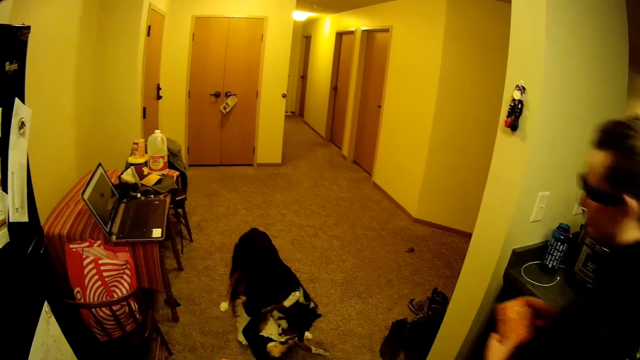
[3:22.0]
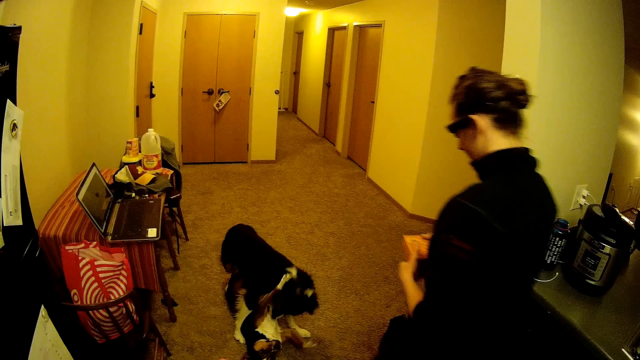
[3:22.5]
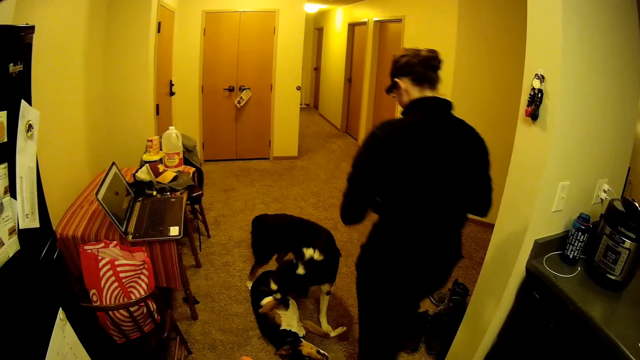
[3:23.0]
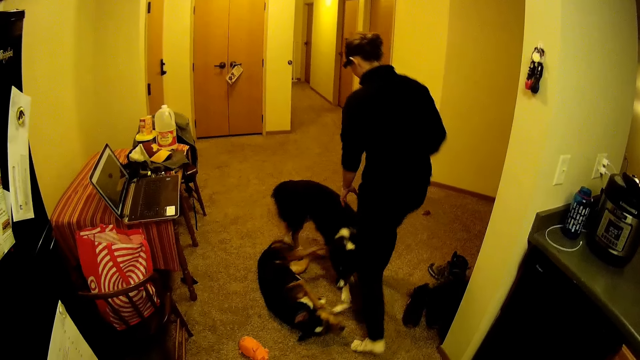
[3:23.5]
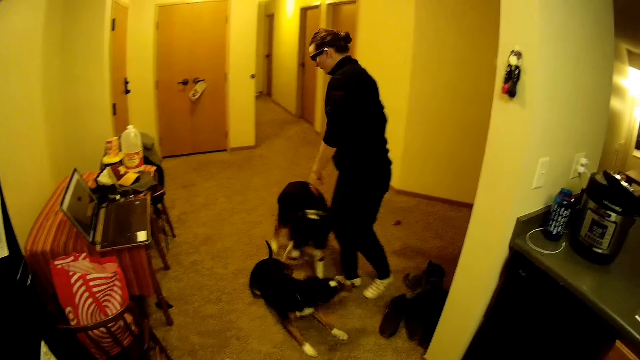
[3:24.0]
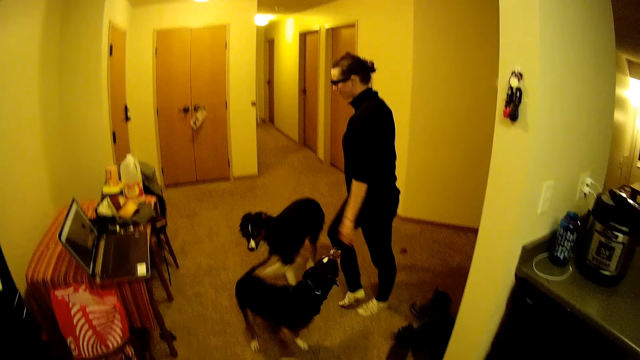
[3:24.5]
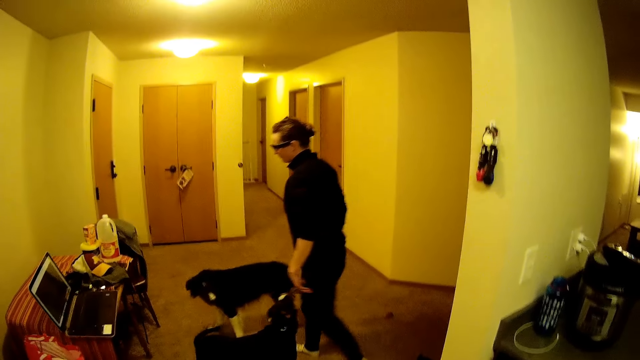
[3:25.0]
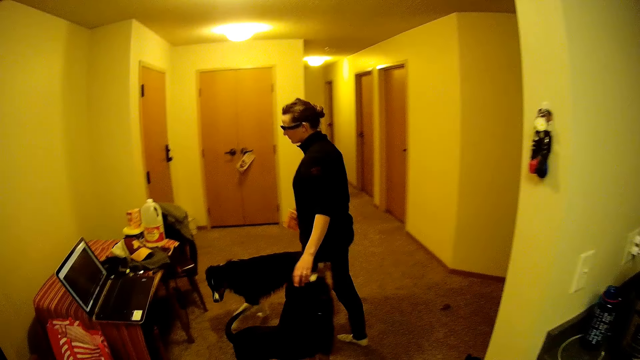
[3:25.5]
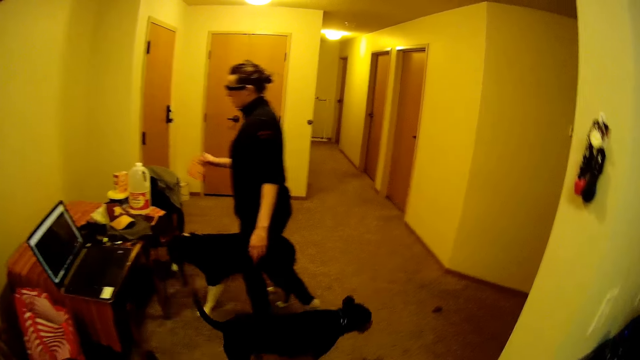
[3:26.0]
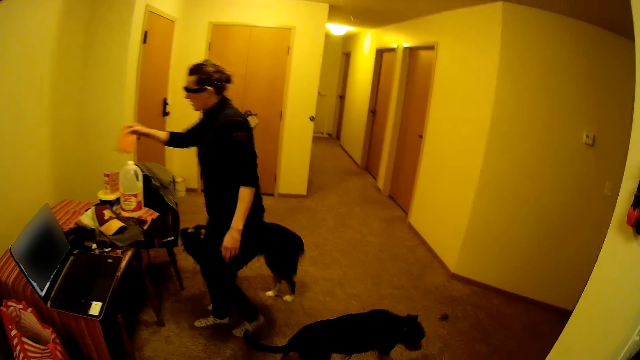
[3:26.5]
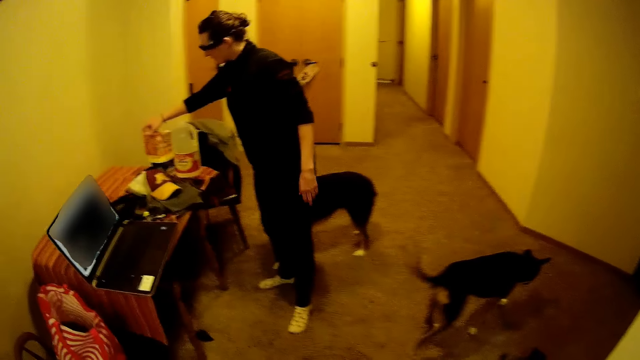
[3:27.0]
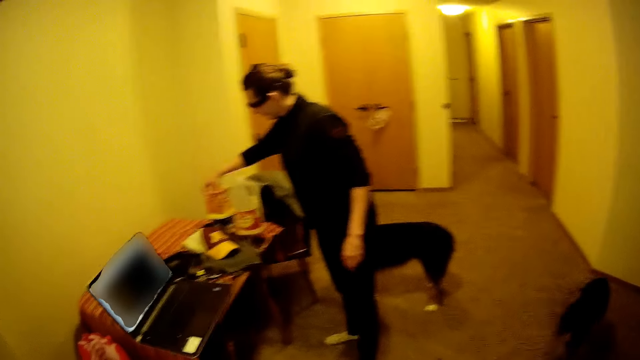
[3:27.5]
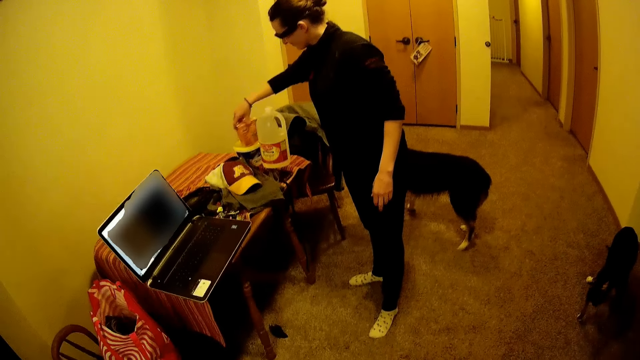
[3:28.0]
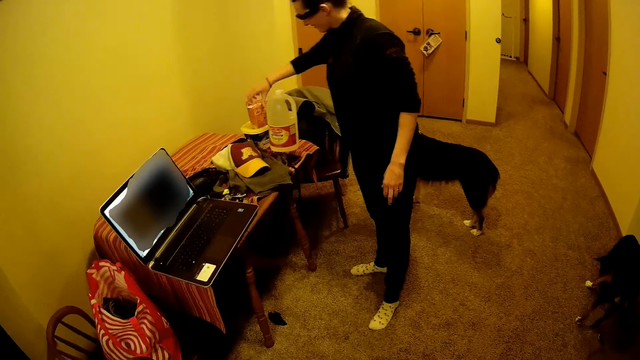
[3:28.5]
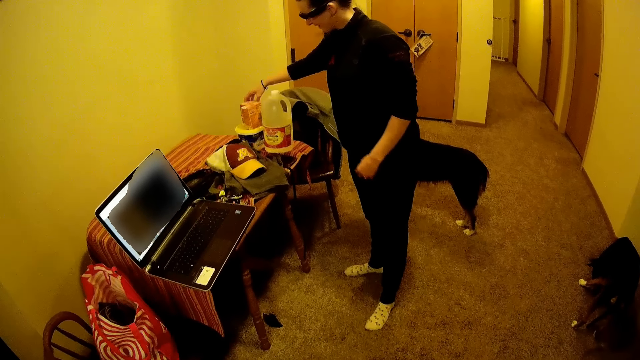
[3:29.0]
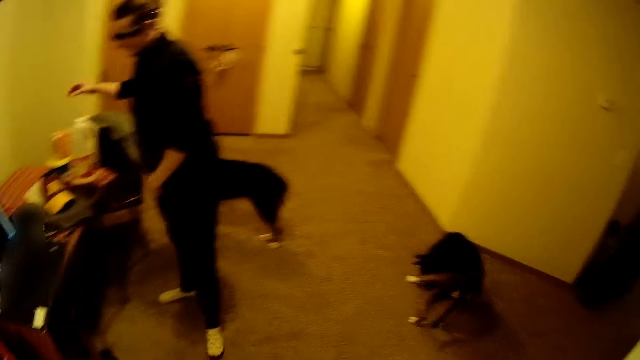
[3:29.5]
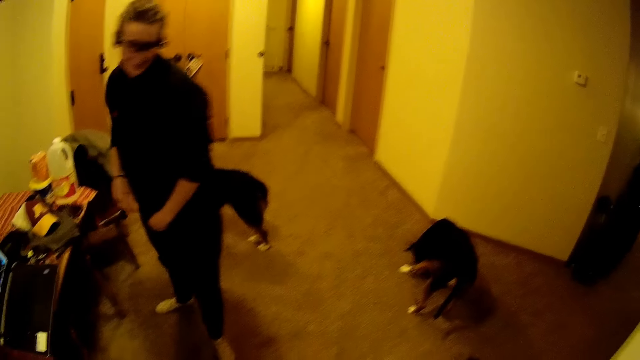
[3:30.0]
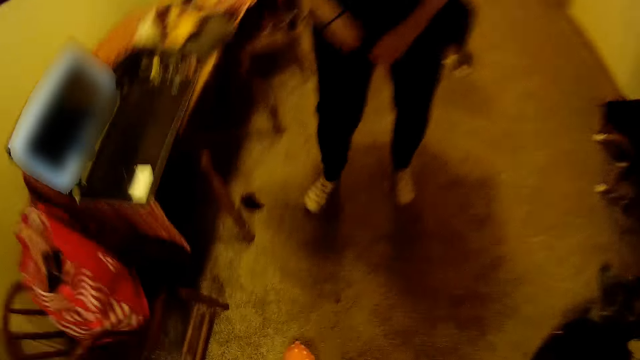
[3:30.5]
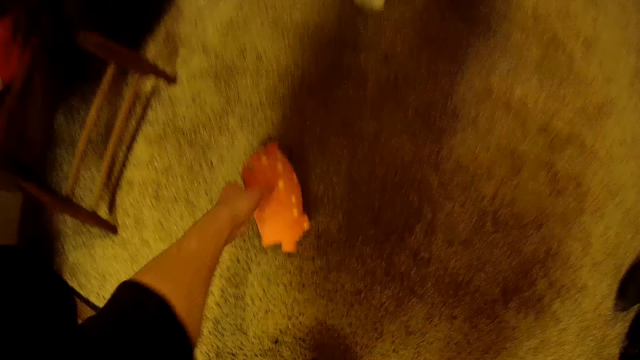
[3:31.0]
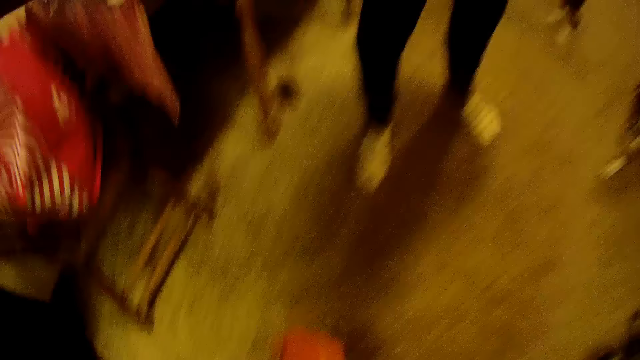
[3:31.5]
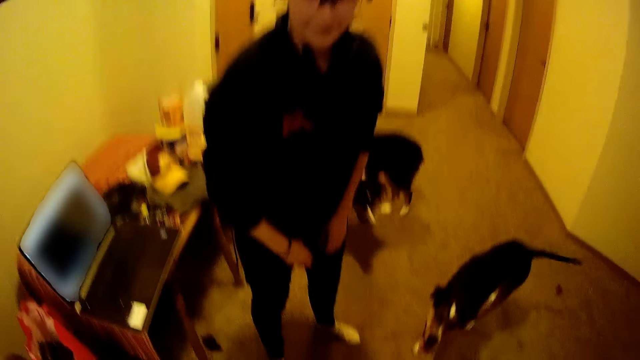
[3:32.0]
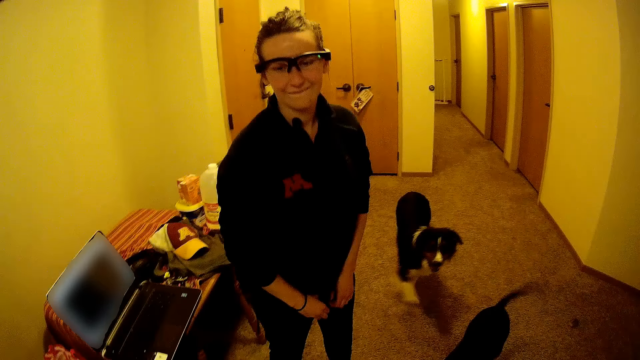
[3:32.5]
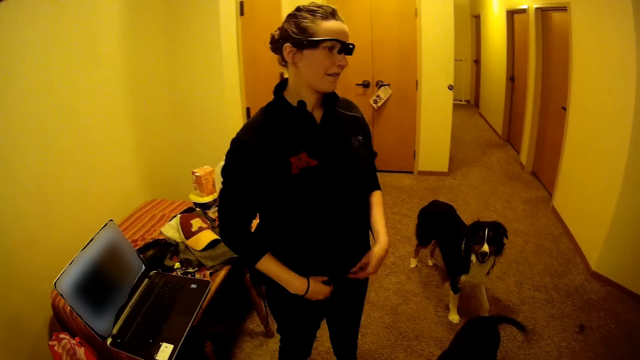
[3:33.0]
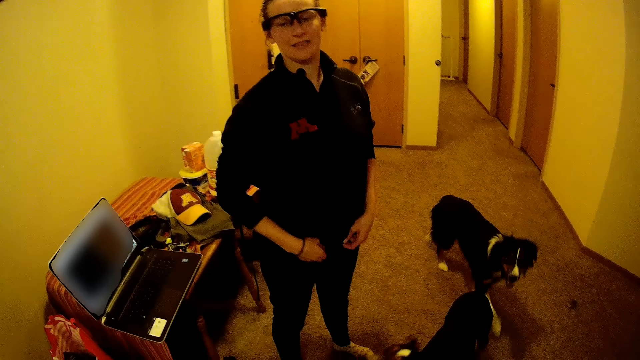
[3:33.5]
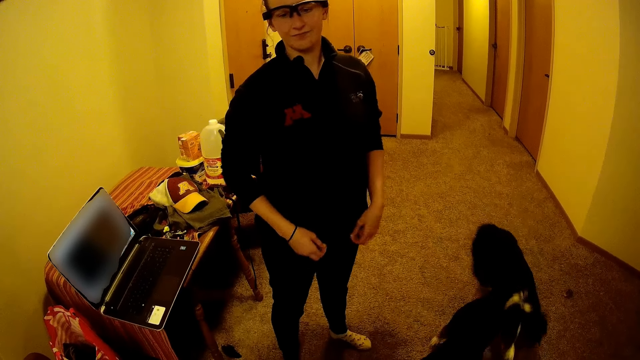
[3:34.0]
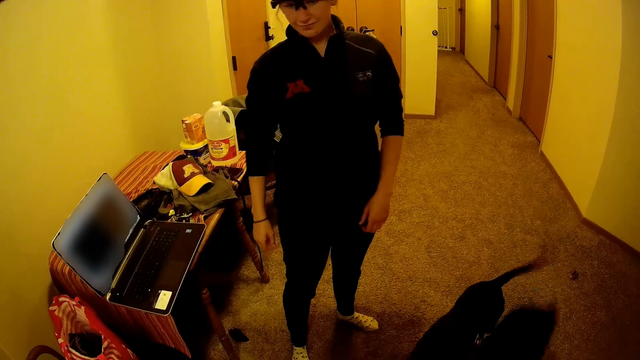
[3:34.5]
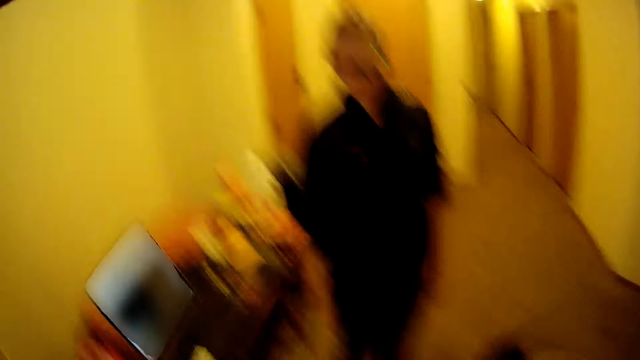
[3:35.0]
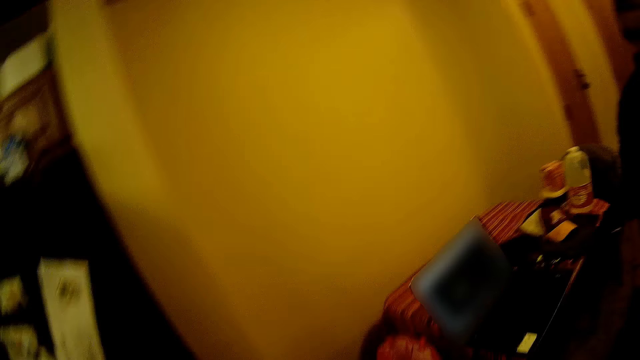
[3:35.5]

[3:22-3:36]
A woman walks around the house. The woman places something on the table. The camera wearer looks around the house. They stare at the laptop. They pick a toy. They converse with the woman.

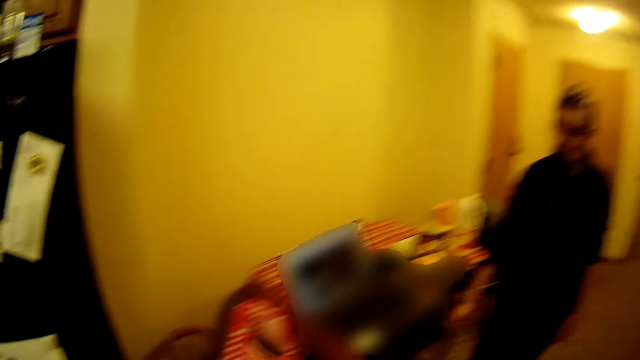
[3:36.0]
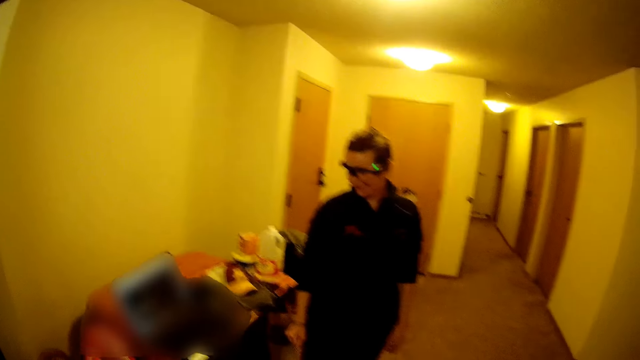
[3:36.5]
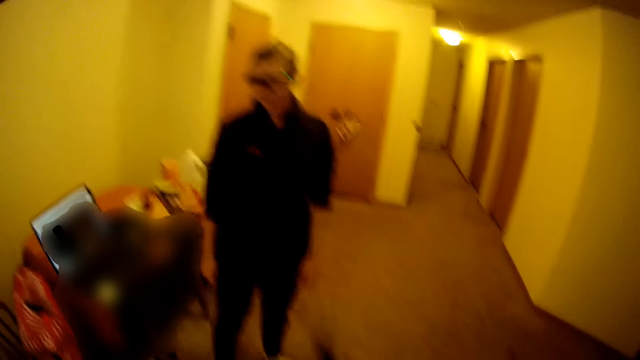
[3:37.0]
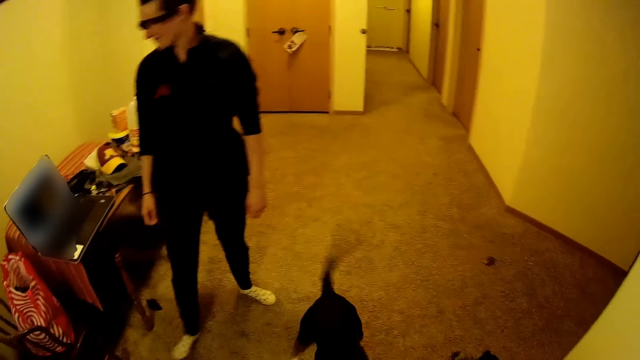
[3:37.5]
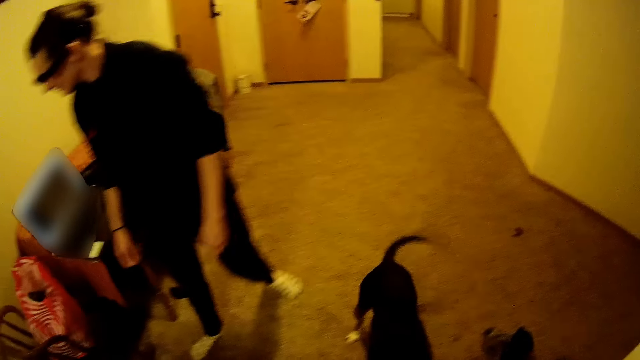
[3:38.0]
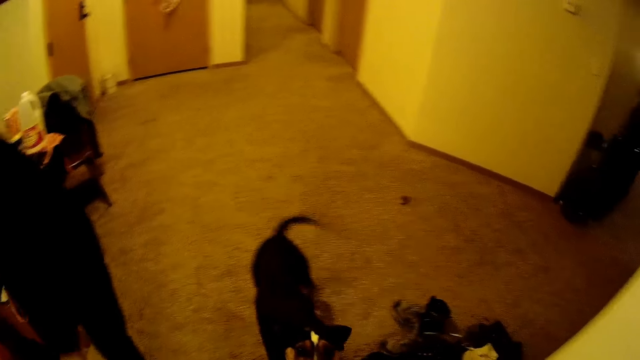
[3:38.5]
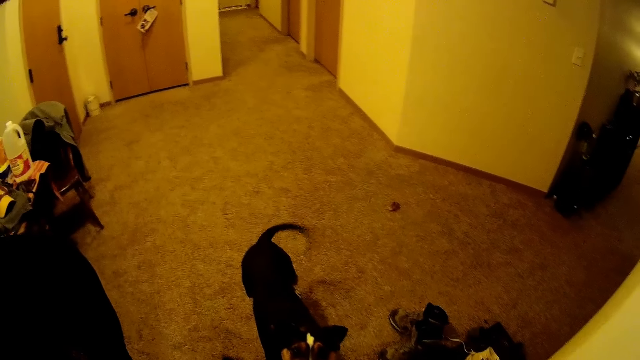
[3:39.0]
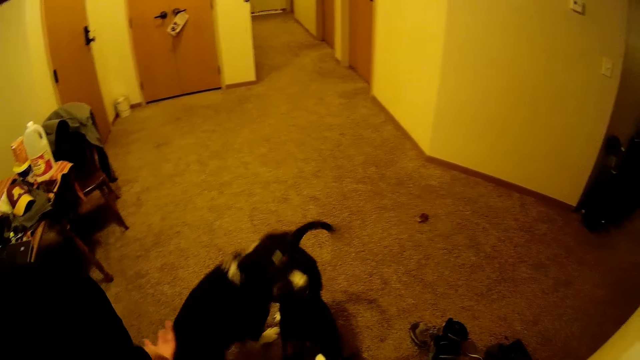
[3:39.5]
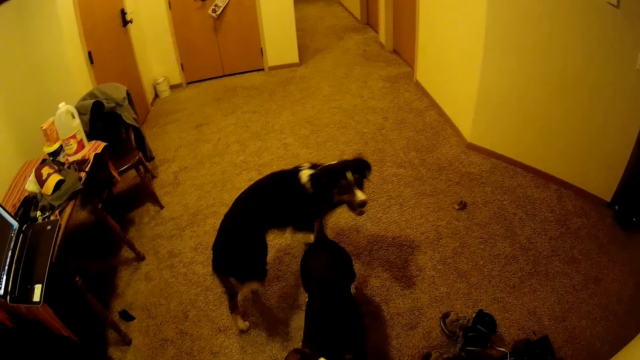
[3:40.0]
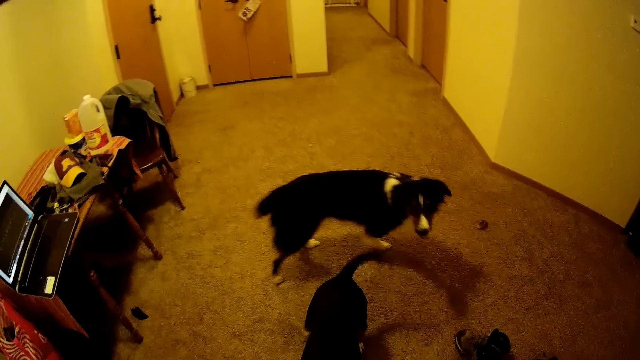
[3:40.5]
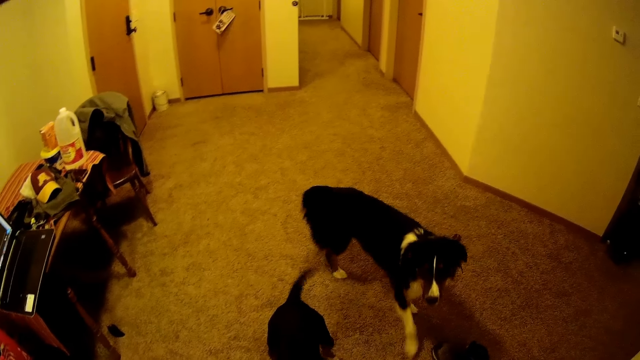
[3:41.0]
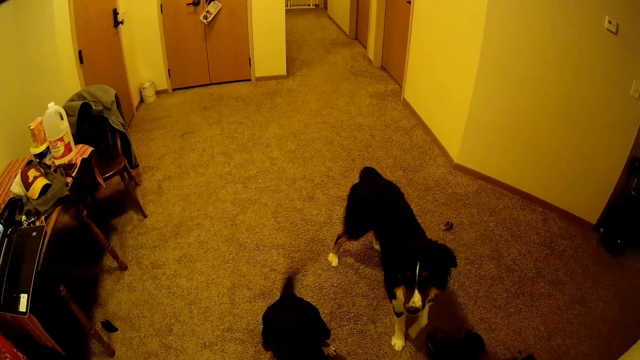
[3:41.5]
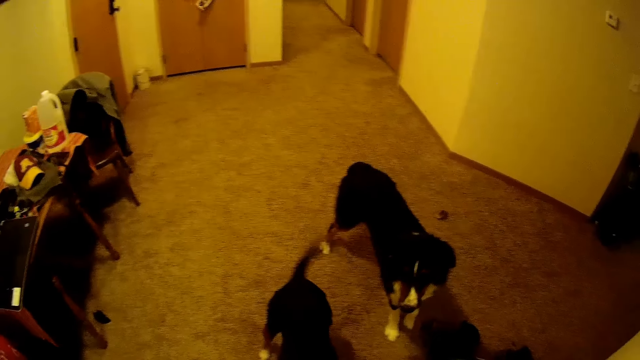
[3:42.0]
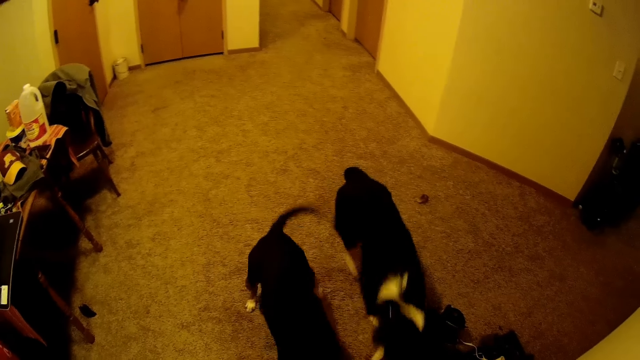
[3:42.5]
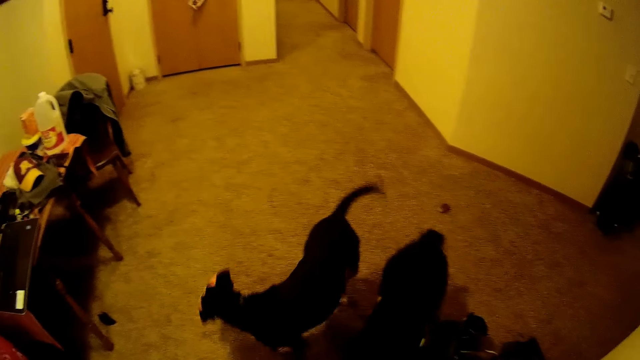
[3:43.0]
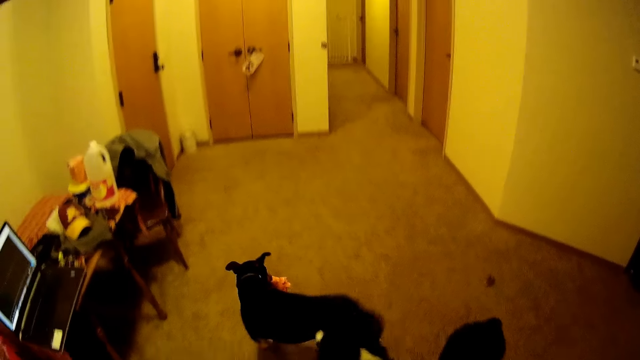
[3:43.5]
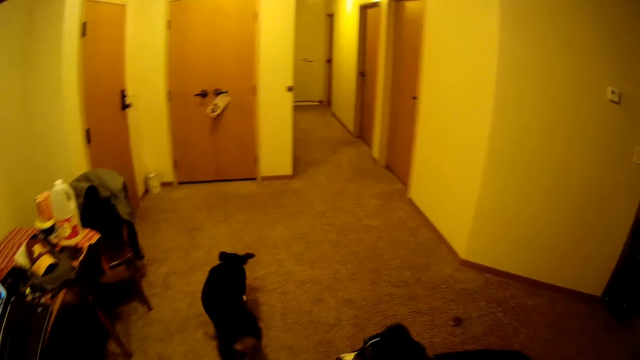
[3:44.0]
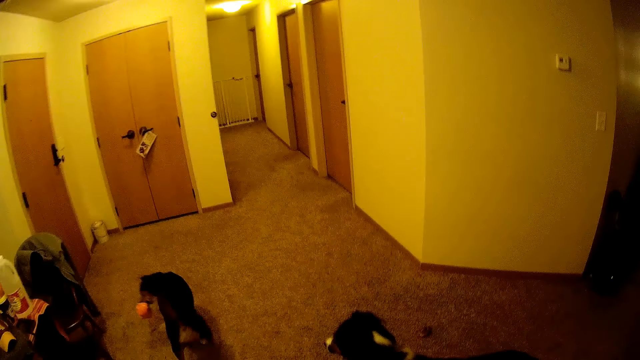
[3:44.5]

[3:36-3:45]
The camera wearer plays with dogs.
